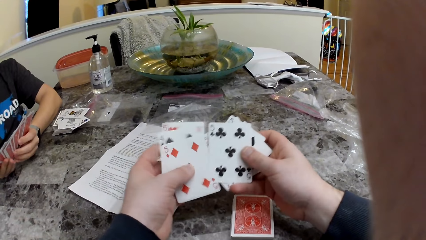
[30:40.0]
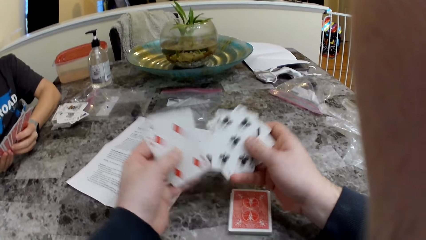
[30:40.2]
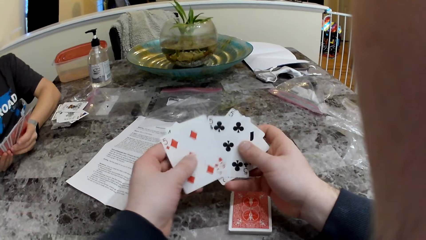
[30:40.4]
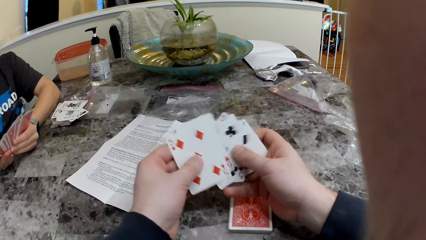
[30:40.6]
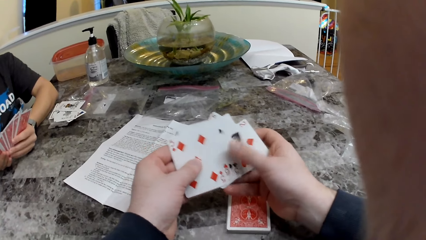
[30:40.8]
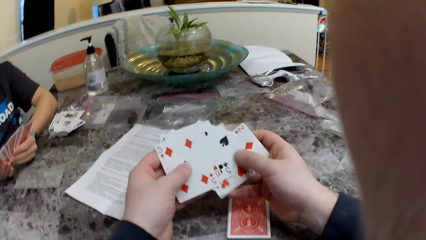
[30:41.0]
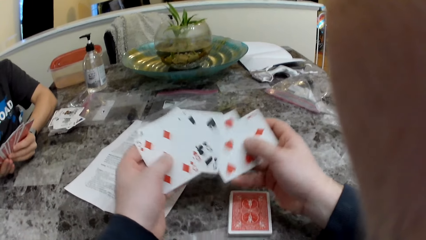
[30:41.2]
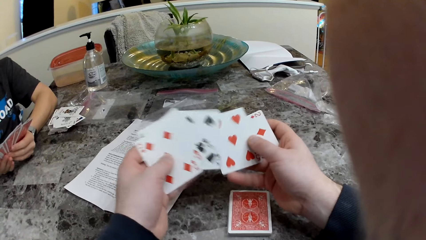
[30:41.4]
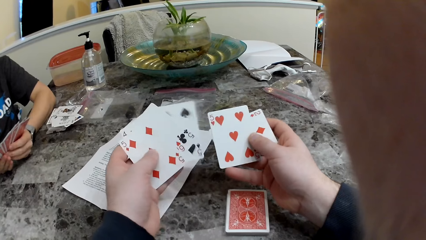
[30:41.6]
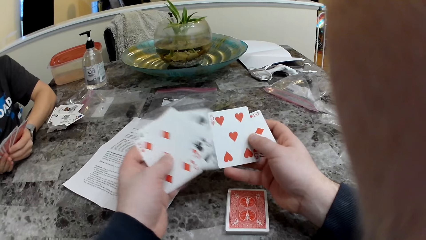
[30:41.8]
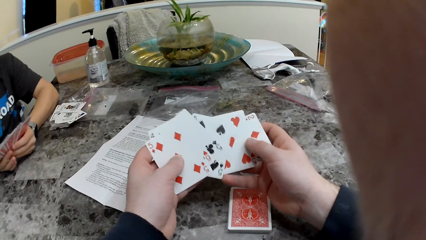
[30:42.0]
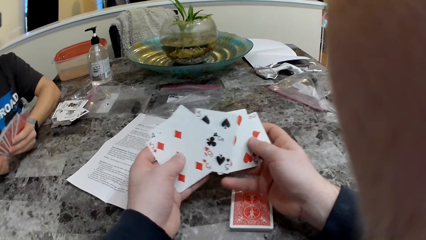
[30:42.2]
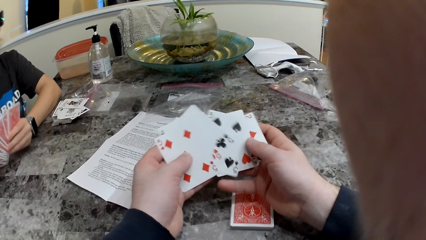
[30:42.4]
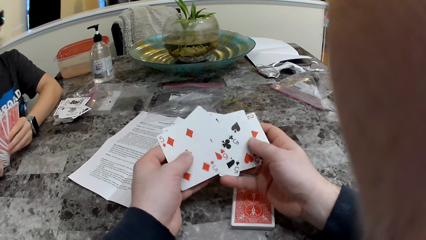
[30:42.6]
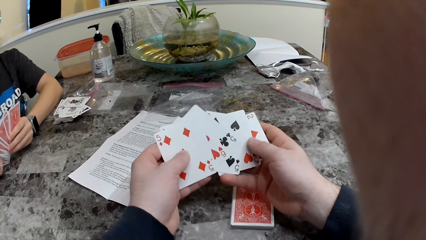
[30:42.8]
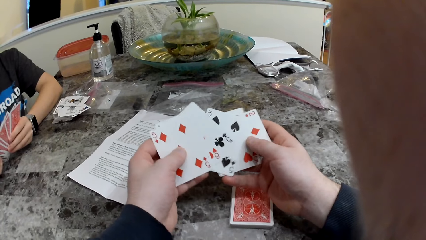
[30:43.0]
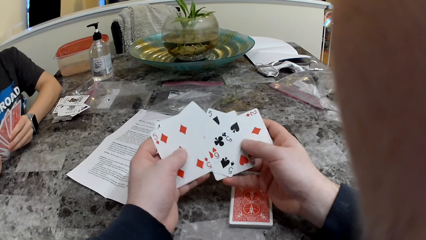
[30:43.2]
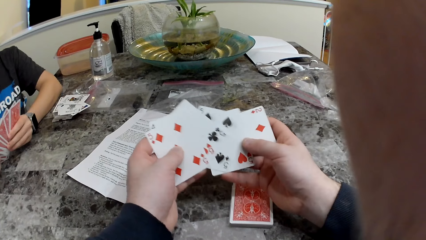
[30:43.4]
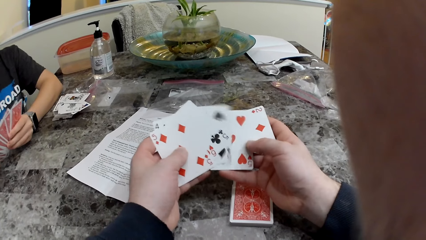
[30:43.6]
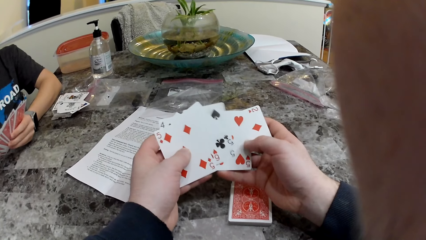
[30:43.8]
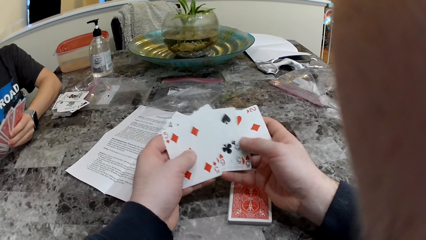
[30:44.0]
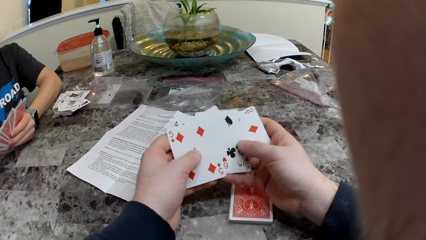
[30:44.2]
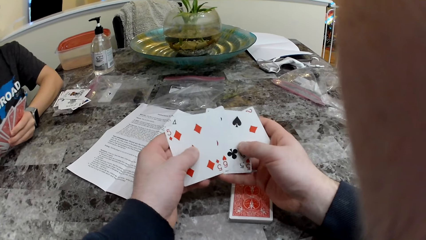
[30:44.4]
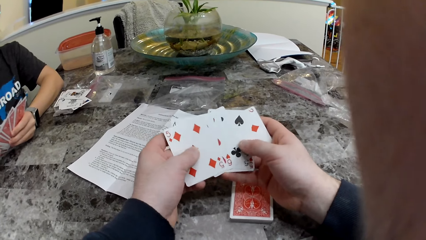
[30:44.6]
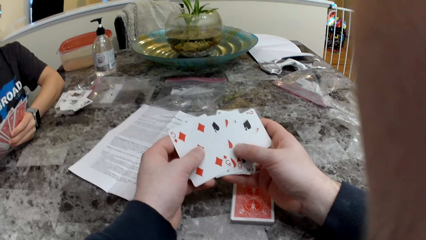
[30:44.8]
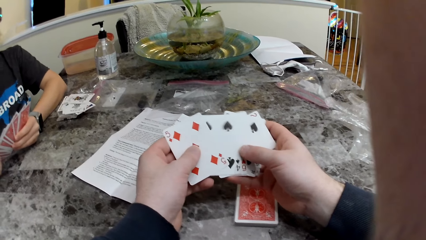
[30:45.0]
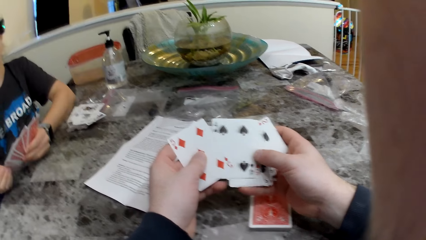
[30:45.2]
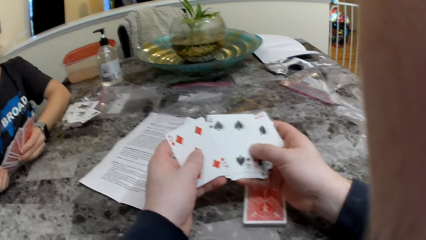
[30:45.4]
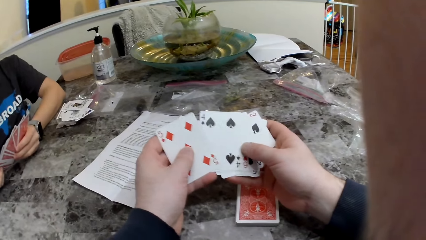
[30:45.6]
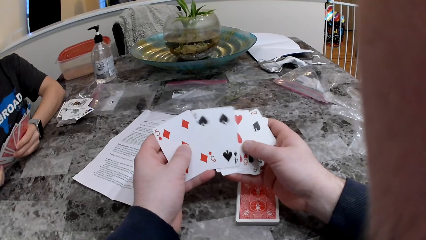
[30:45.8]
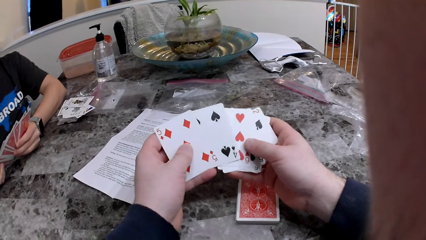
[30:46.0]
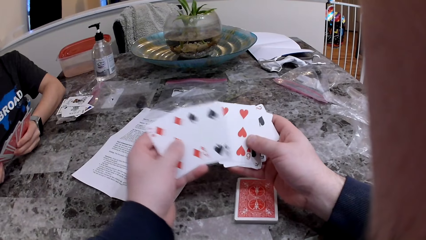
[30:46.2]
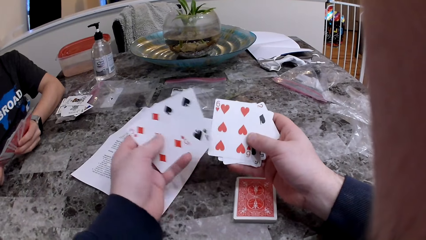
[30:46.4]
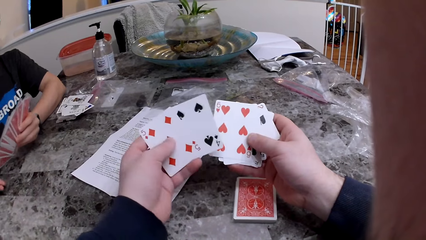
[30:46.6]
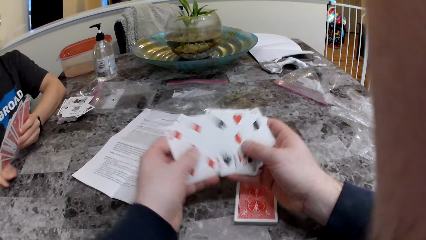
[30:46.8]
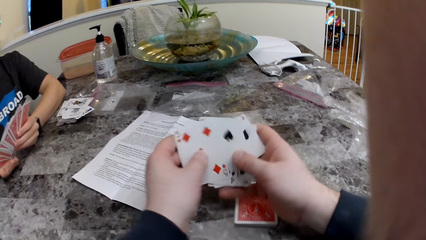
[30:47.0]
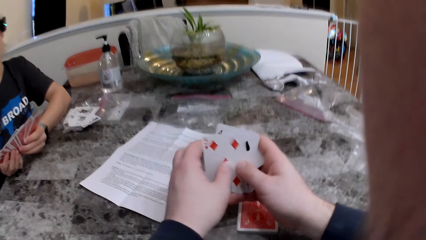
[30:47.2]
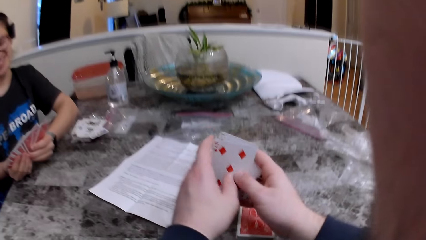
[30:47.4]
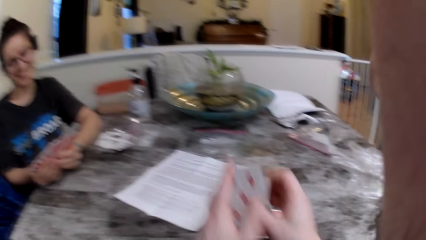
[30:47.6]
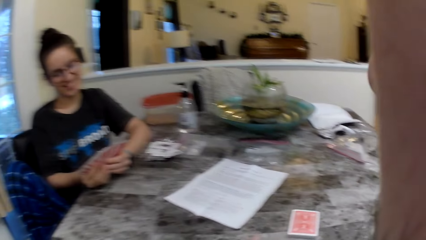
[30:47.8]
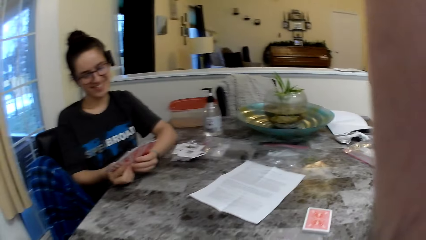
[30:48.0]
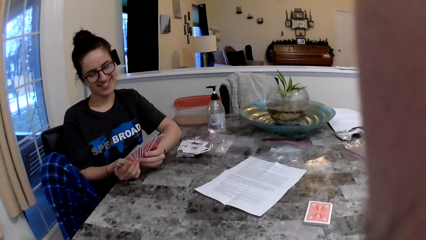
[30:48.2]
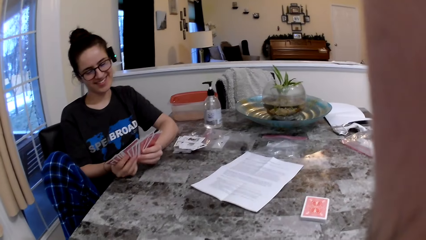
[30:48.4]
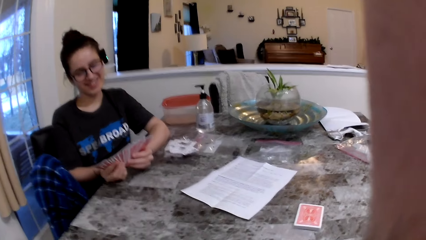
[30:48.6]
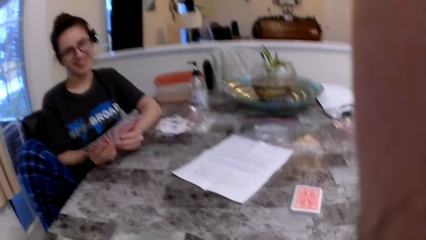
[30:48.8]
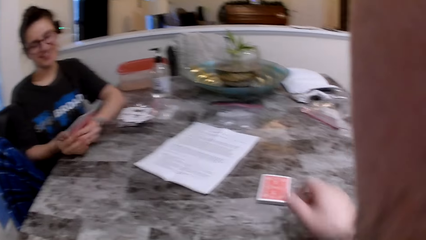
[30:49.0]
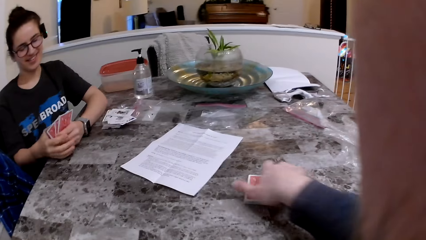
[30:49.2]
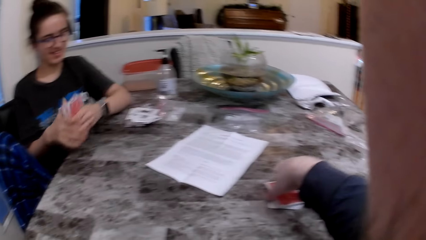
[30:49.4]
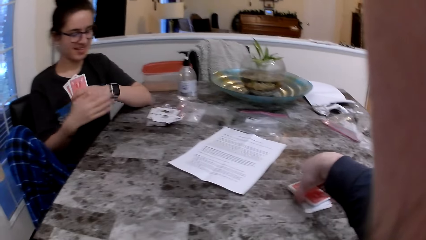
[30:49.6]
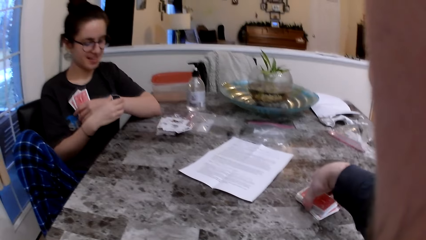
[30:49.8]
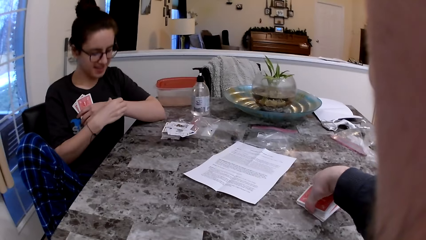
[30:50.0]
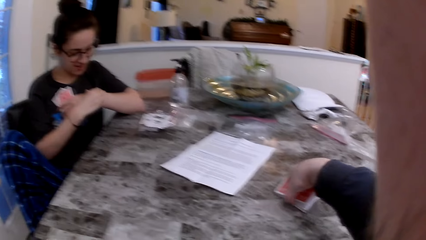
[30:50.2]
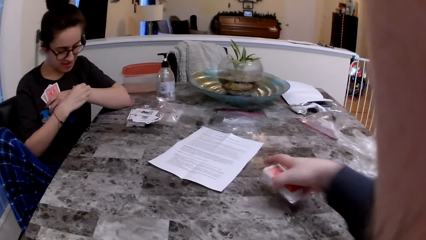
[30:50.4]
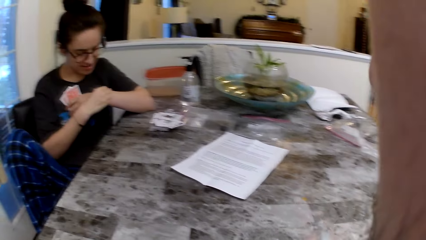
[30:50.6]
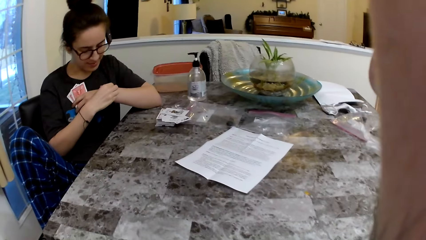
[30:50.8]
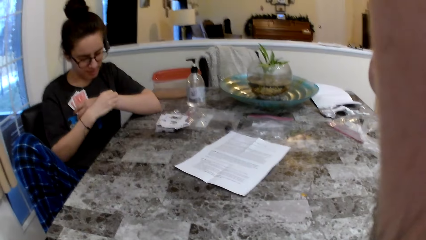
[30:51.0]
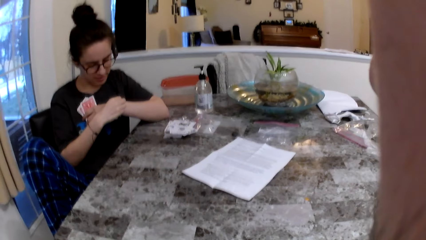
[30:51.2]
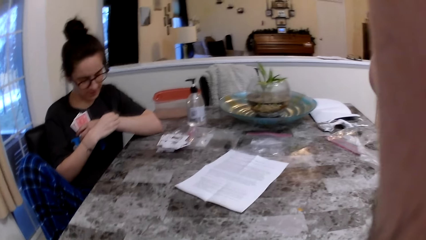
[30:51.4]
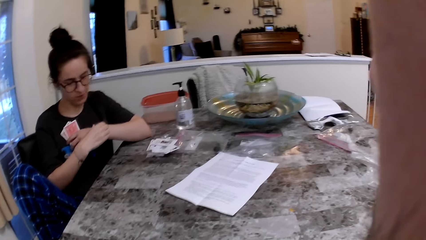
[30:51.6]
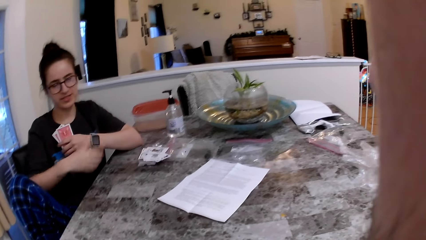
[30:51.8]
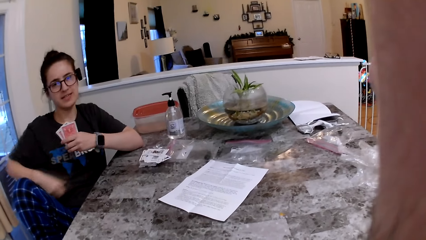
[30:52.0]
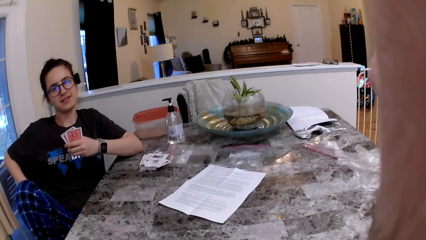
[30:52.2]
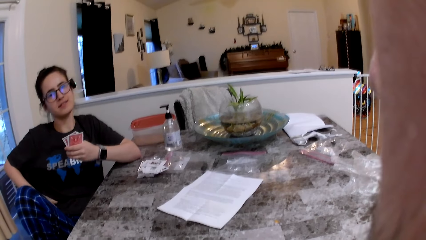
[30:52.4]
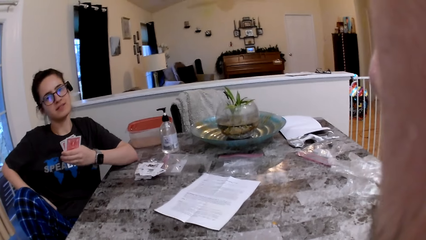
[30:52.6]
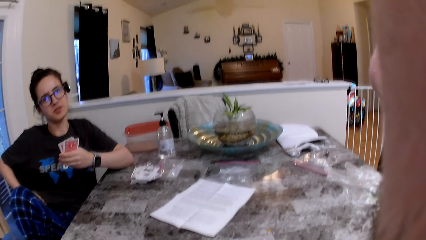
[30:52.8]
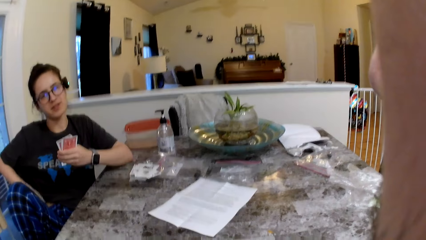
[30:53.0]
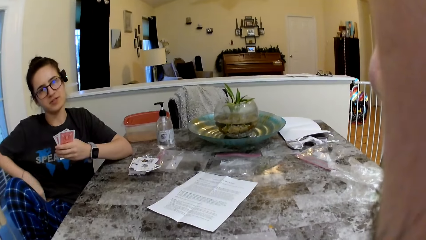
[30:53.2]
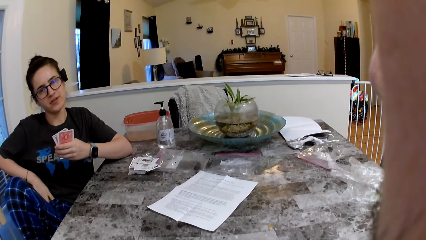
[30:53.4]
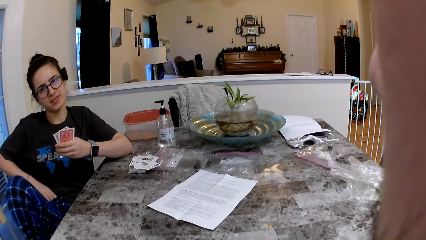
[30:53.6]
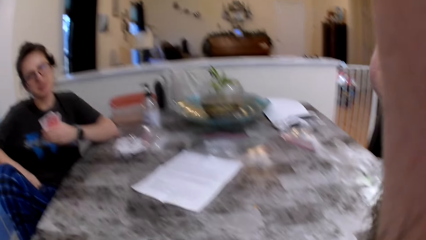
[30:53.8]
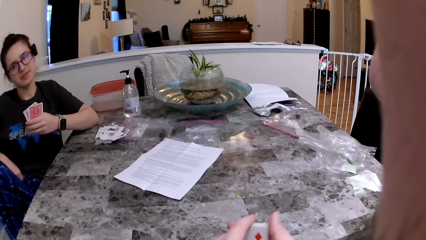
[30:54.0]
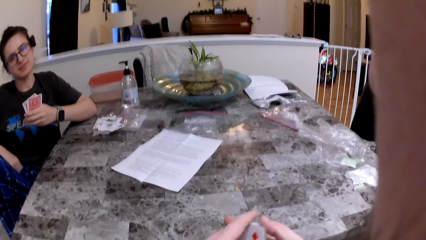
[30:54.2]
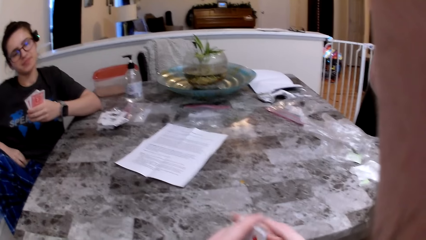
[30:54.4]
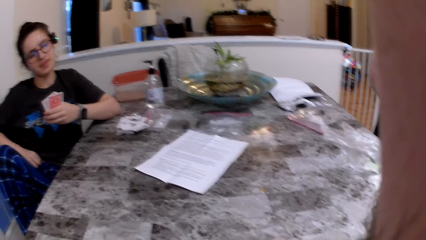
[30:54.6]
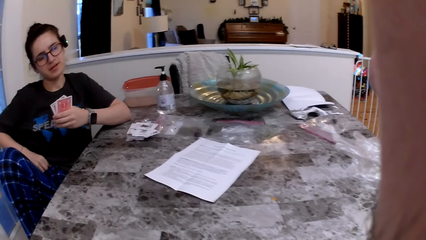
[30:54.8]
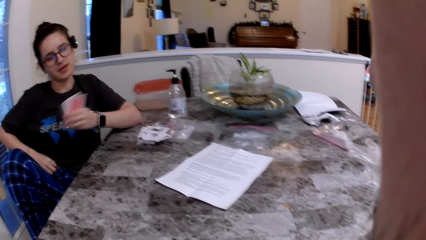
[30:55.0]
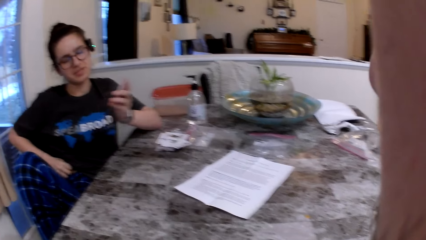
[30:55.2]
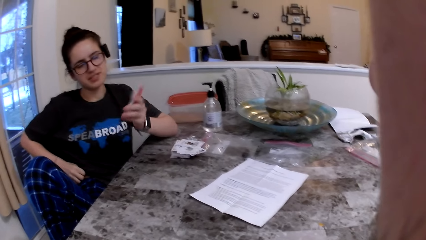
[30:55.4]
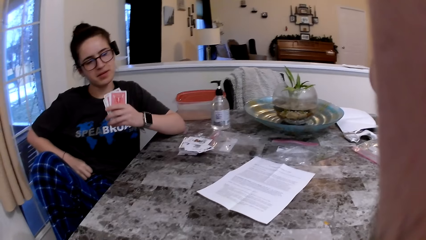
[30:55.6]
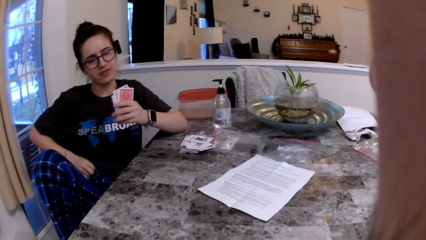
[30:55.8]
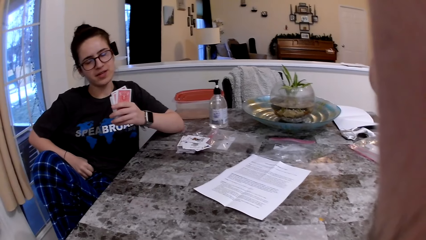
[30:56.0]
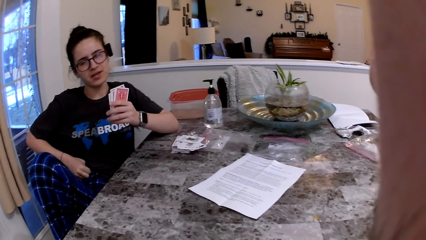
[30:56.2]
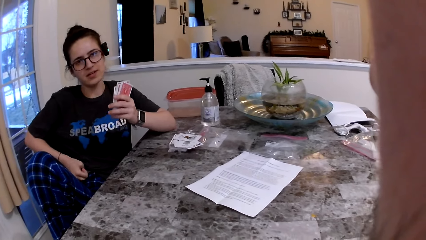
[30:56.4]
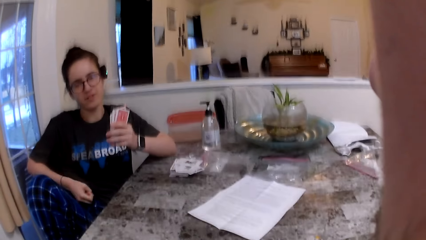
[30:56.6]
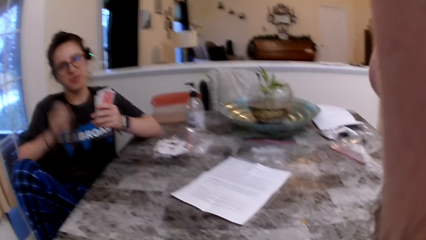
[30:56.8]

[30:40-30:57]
The camera wearer picks the cards from the table. A woman checks for time on her left hand wrist watch. The woman scratches the leg.
